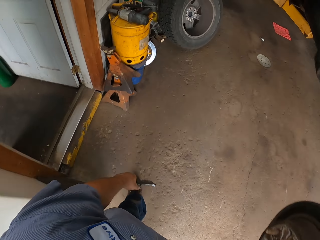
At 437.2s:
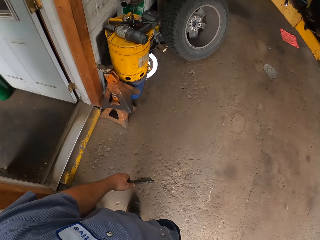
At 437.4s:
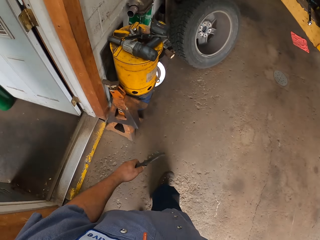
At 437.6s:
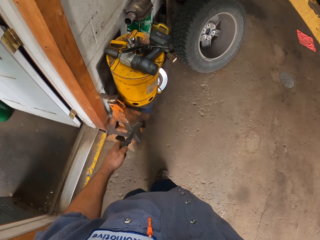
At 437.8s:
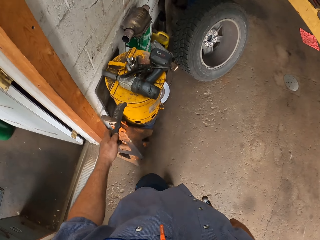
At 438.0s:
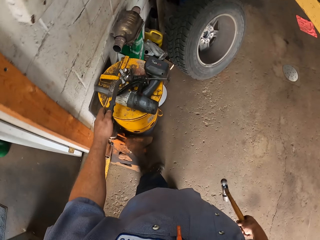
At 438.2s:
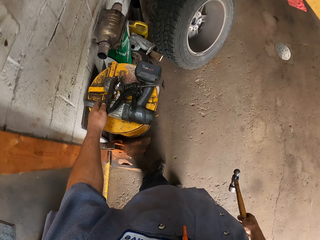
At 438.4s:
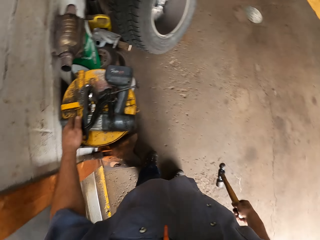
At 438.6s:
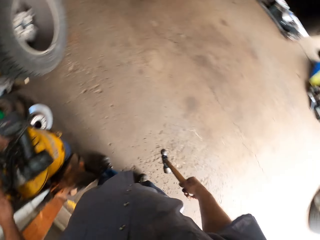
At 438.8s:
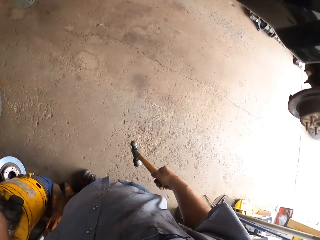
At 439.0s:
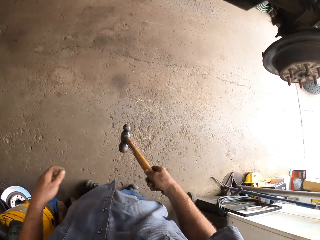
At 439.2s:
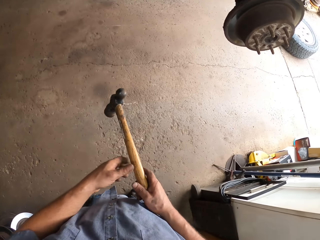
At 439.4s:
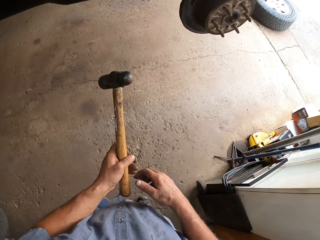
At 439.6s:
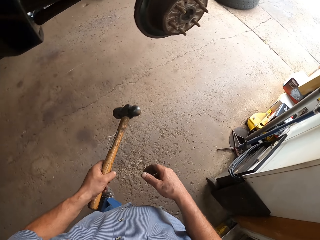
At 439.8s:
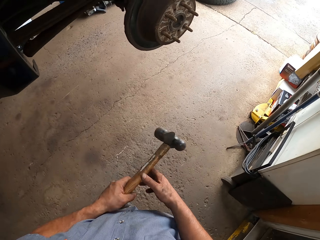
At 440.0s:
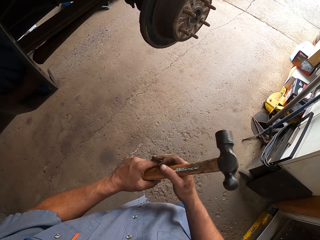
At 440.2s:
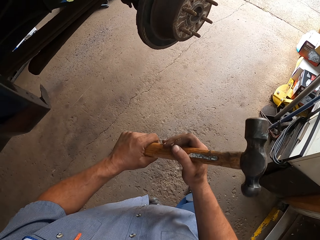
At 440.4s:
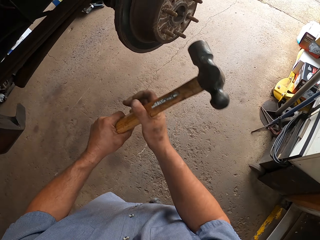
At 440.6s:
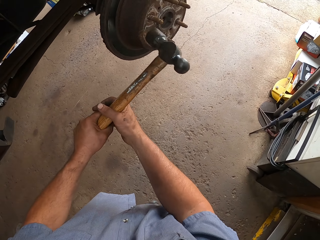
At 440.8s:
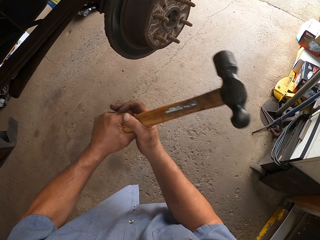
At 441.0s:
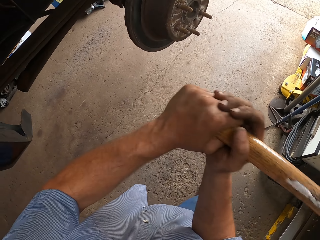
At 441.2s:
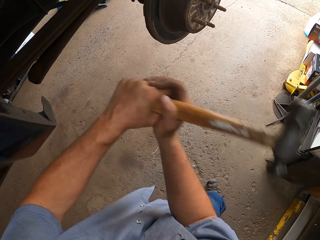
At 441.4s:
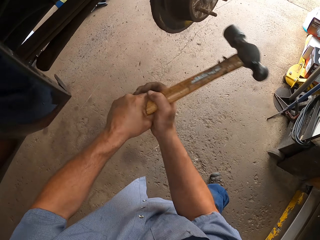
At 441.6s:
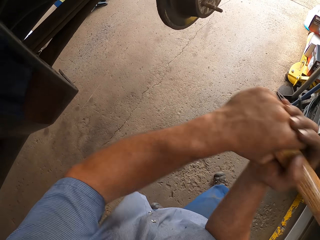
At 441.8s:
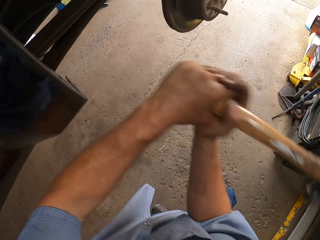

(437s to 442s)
The camera wearer places the steel wire brush on the container. They look around. They lift the hammer. They hit the wheel hub with the hammer.

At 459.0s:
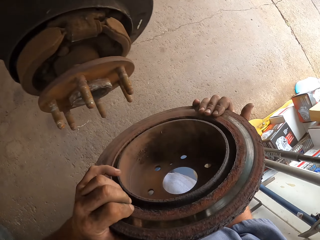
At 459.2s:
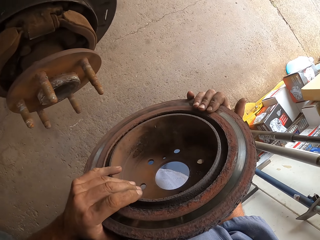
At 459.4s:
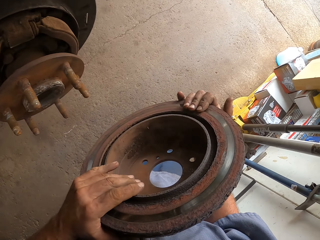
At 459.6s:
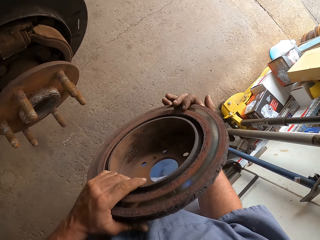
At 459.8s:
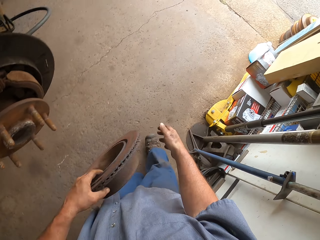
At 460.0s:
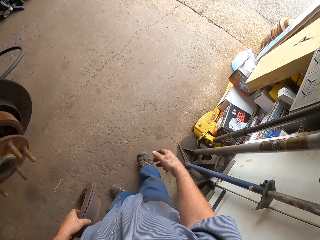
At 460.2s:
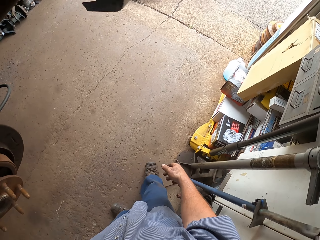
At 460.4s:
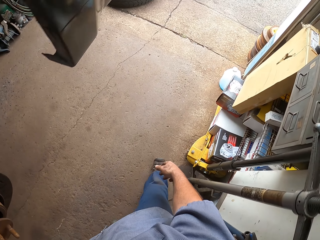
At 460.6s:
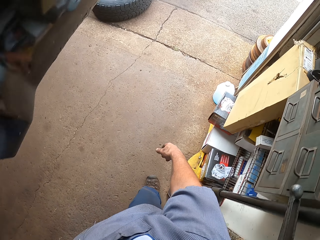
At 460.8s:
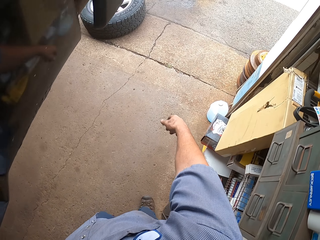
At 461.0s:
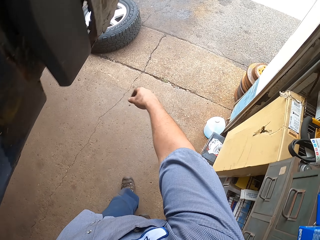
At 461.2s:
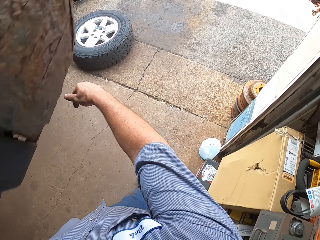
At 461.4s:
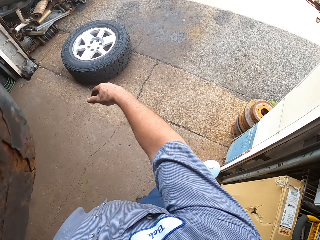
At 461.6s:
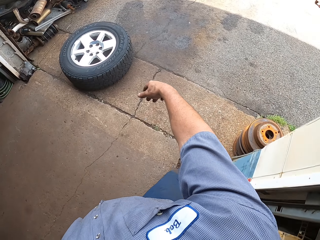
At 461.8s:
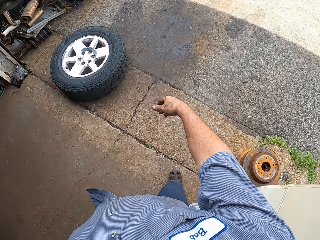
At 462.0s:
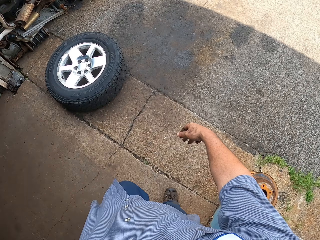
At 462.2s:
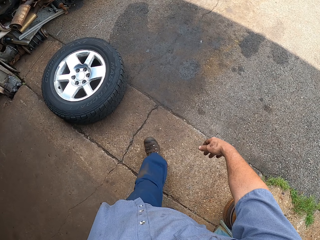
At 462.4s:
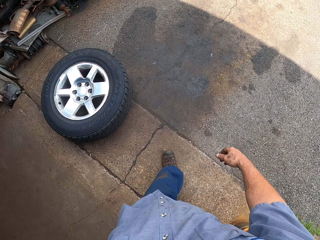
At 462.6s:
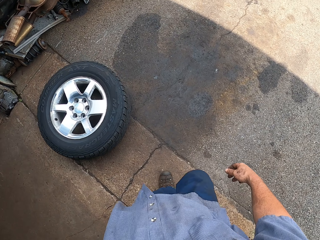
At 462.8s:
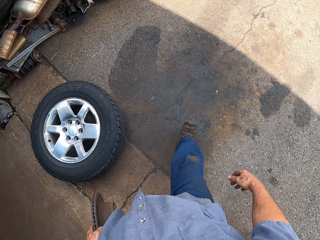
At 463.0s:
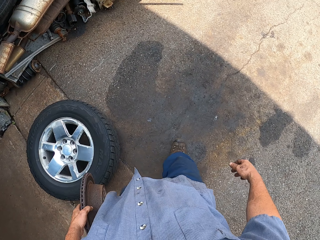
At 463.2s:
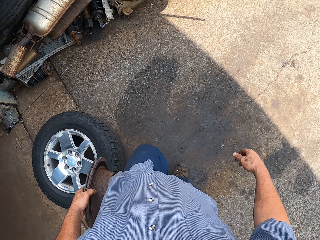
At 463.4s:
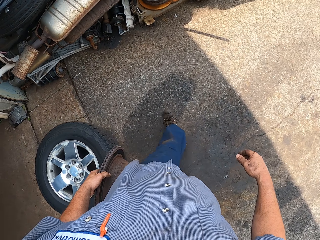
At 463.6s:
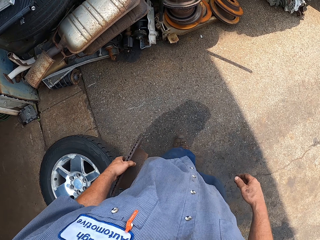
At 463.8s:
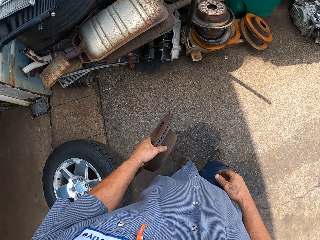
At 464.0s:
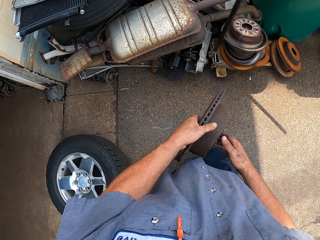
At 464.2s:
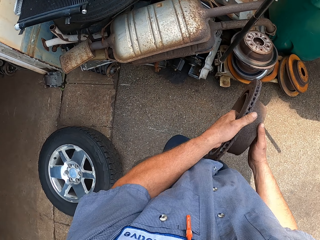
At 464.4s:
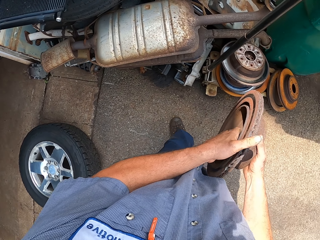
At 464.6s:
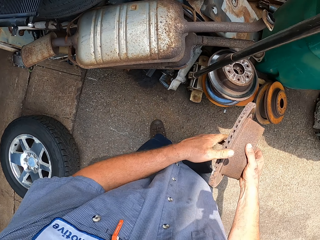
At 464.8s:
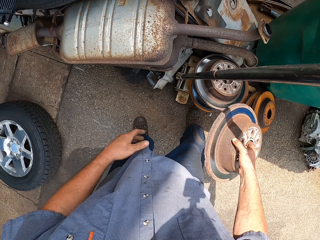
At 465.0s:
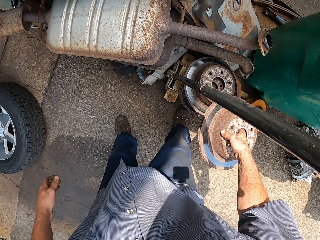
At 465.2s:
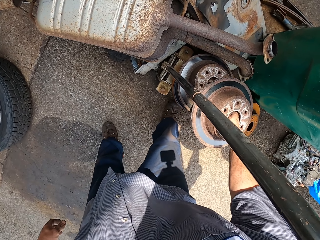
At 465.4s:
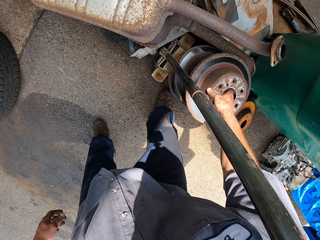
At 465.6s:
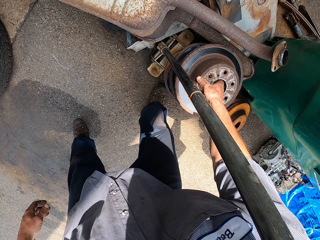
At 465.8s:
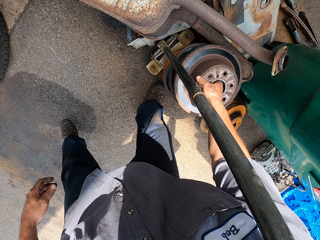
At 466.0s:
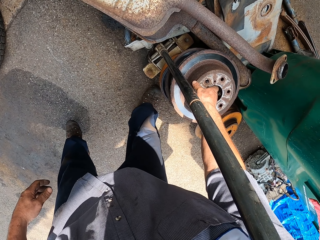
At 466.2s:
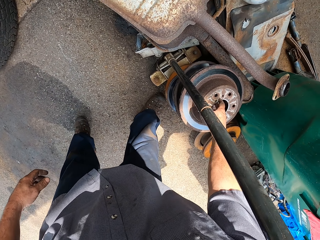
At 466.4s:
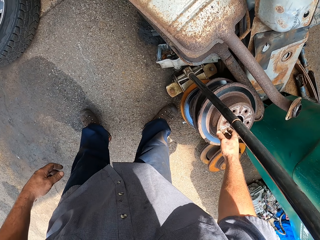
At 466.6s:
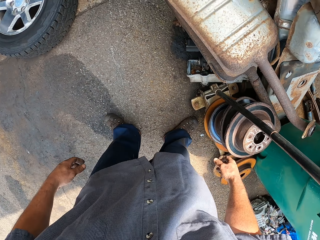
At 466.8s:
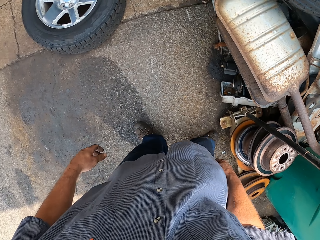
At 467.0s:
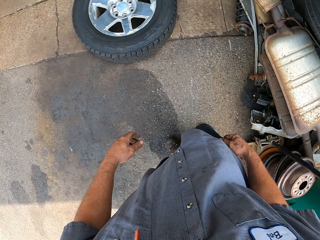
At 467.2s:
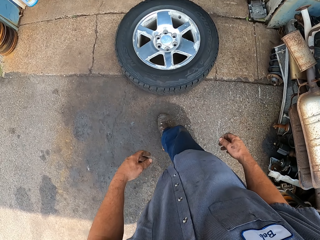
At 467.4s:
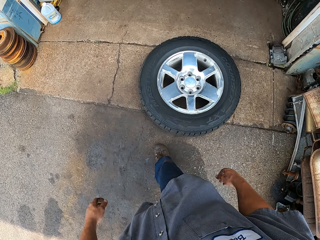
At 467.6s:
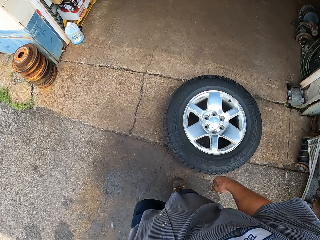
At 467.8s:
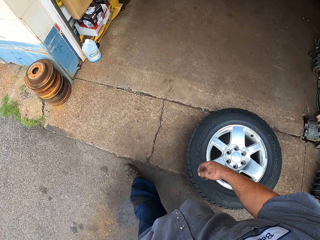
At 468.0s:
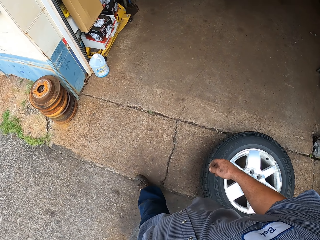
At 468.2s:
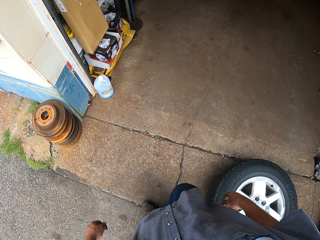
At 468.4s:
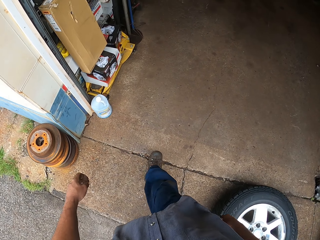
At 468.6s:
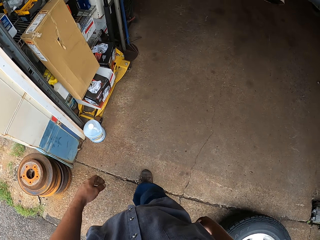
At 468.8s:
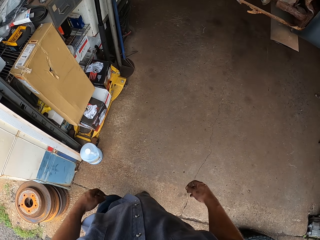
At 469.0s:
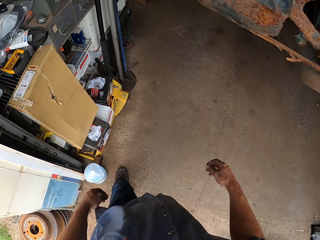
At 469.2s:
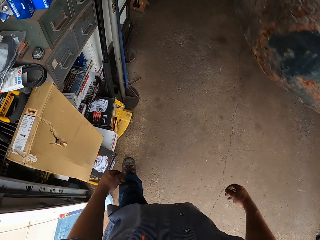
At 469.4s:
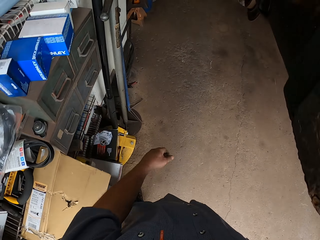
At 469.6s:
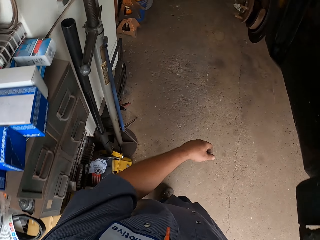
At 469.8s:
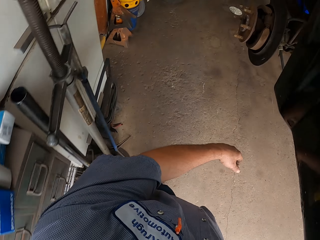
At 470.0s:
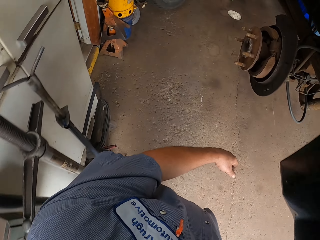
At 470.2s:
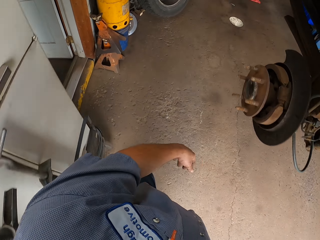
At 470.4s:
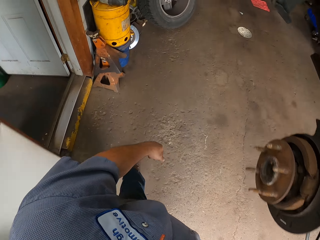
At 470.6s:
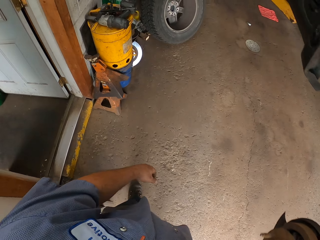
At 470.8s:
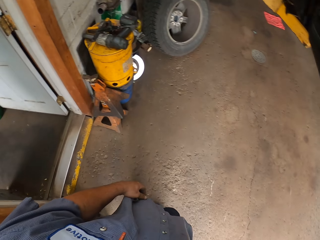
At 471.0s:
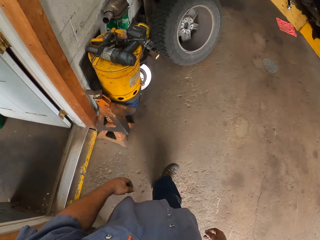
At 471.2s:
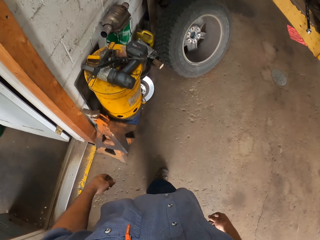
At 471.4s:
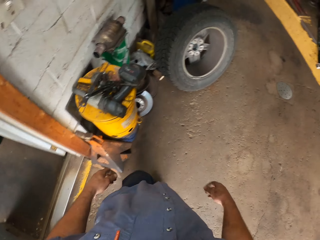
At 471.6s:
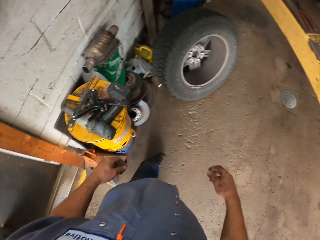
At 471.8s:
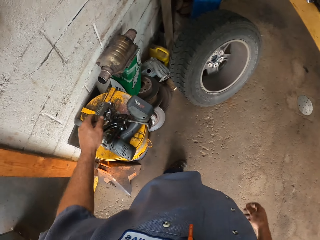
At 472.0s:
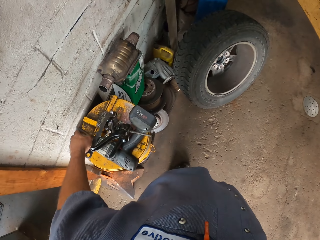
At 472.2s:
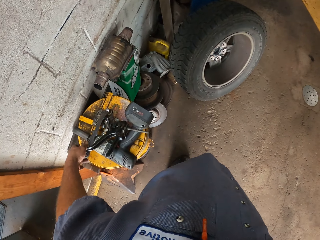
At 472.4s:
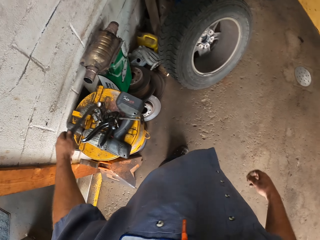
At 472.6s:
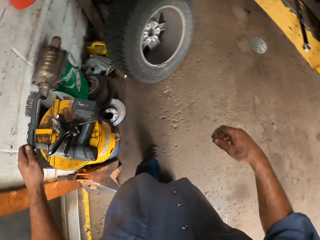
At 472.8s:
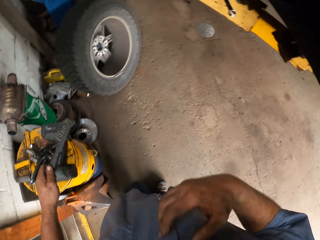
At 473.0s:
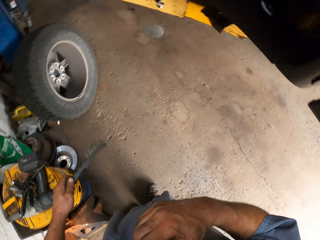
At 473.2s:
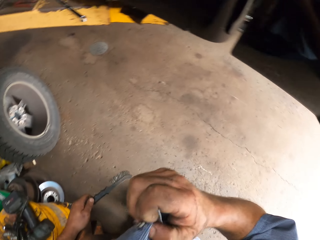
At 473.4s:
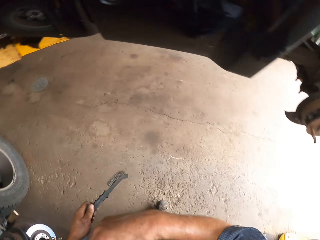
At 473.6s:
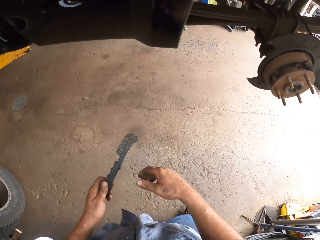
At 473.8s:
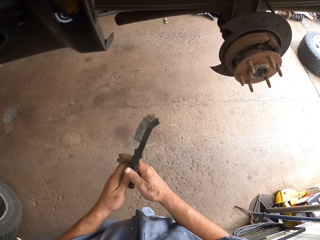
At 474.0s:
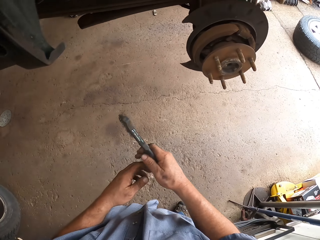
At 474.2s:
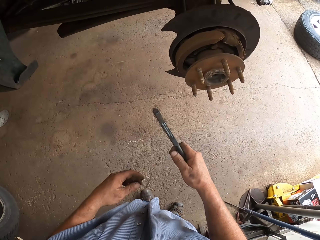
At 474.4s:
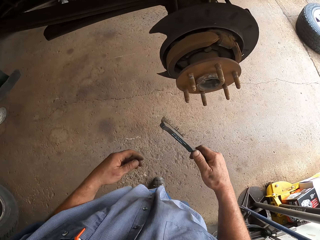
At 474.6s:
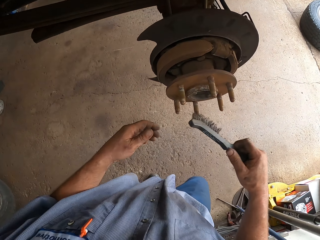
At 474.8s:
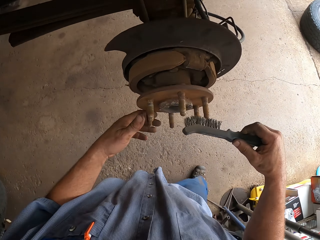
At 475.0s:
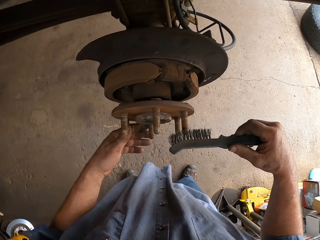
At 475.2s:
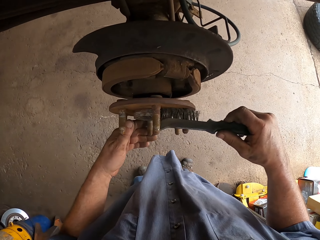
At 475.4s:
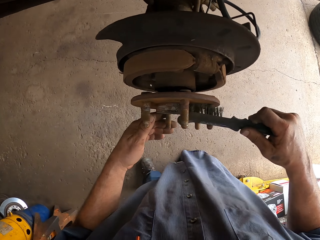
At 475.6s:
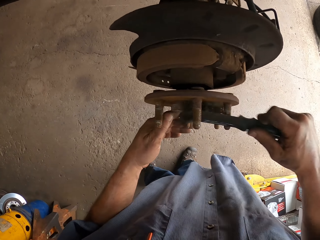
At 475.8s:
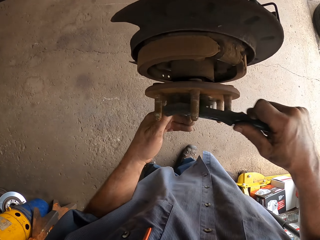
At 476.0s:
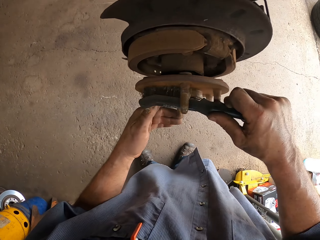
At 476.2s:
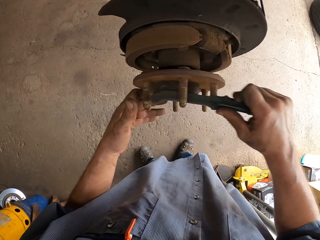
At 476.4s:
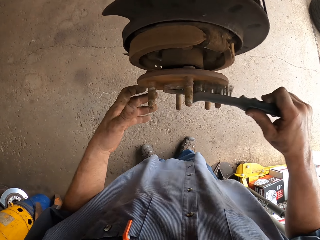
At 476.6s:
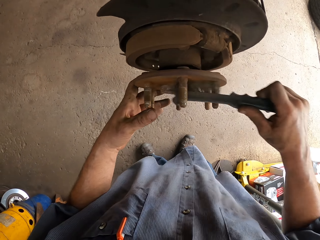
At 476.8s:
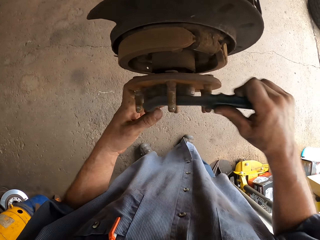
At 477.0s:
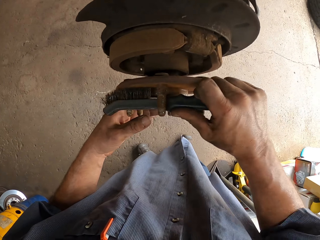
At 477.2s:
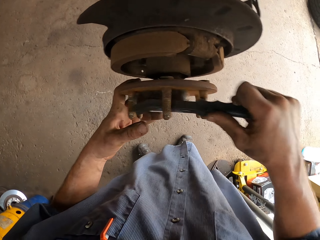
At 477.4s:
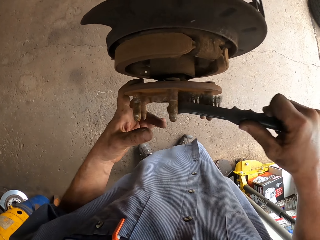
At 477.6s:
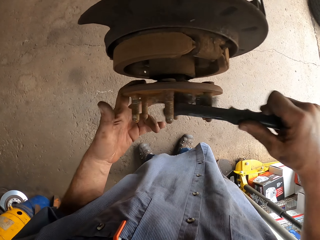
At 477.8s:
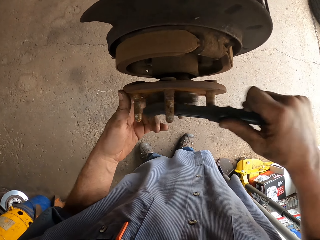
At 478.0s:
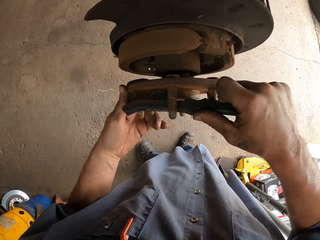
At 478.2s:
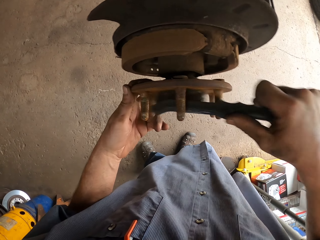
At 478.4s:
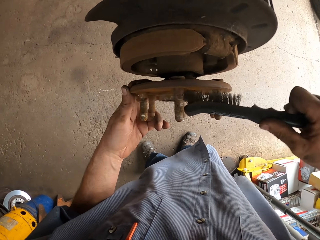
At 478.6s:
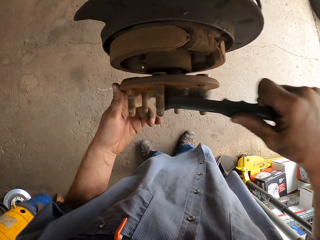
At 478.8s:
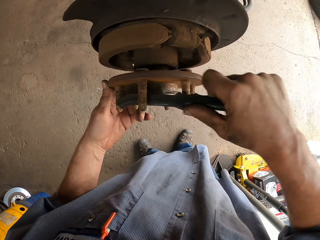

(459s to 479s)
The camera wearer walks around. They transfer the wheel hub assembly to the right. They place the wheel hub assembly down. They walk around. They pick up the steel wire brush. They lift the brush. They transfer the brush to the right hand. They make a step. They brush the wheel hub assembly.
